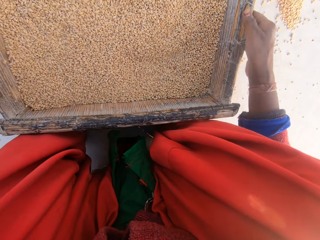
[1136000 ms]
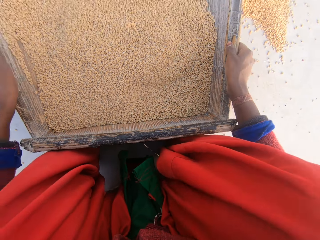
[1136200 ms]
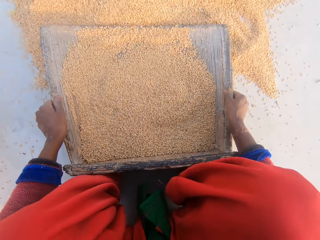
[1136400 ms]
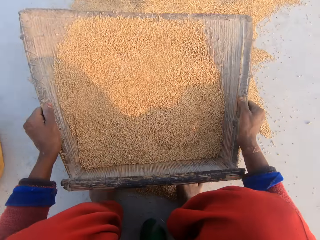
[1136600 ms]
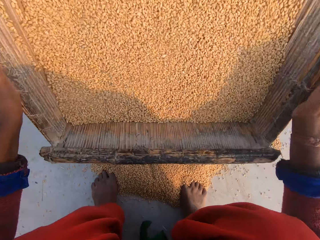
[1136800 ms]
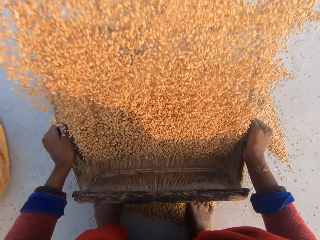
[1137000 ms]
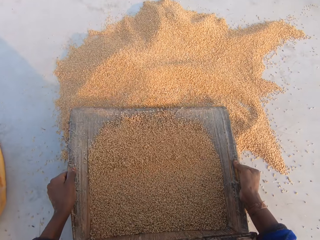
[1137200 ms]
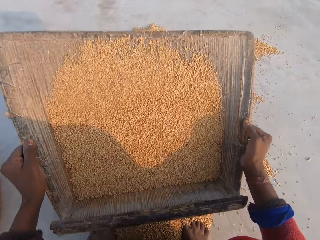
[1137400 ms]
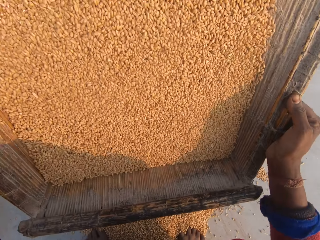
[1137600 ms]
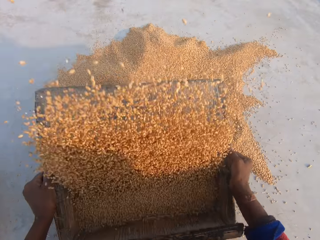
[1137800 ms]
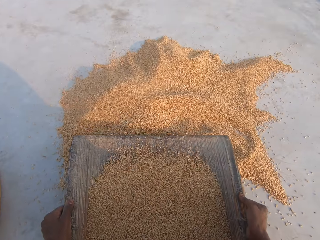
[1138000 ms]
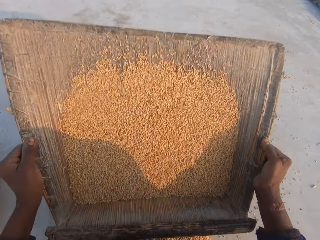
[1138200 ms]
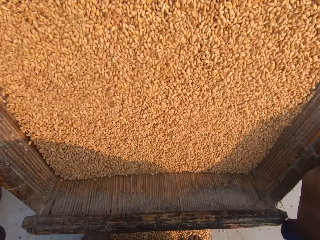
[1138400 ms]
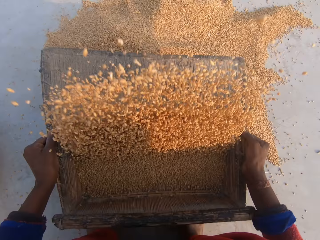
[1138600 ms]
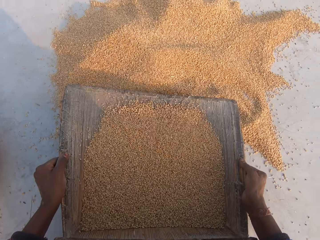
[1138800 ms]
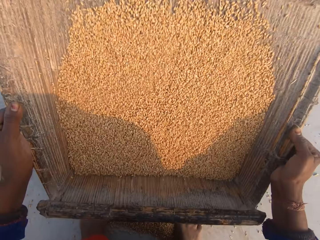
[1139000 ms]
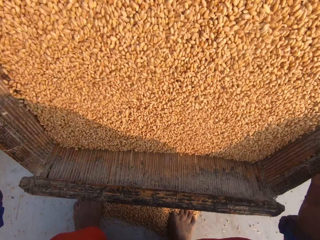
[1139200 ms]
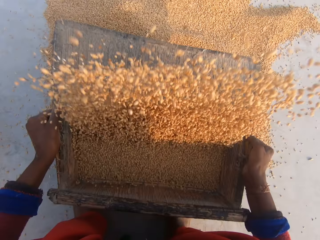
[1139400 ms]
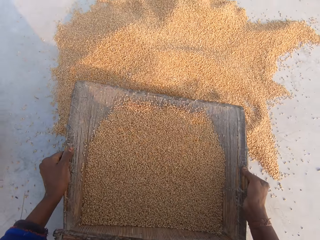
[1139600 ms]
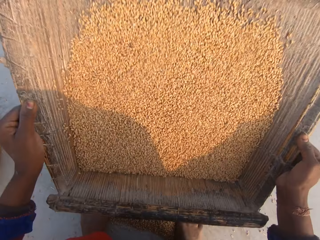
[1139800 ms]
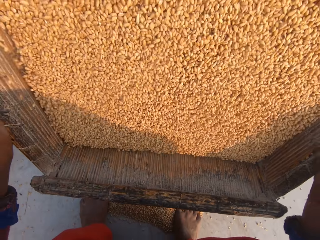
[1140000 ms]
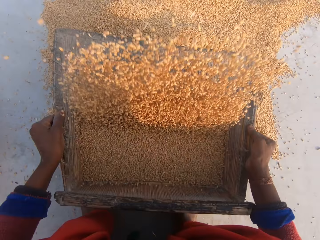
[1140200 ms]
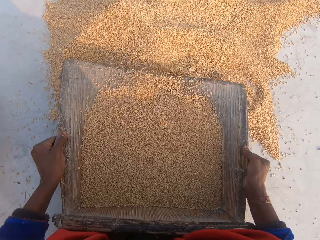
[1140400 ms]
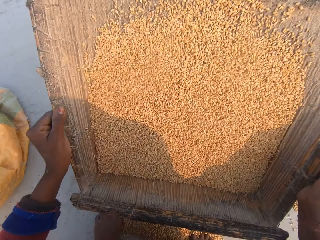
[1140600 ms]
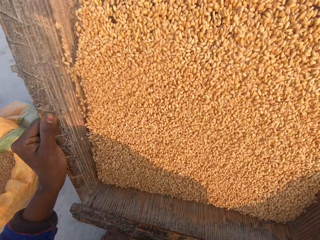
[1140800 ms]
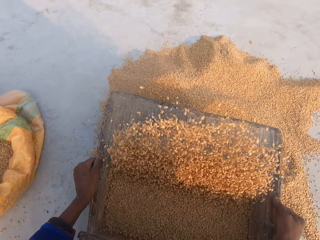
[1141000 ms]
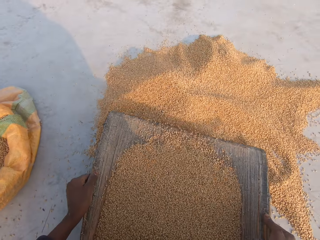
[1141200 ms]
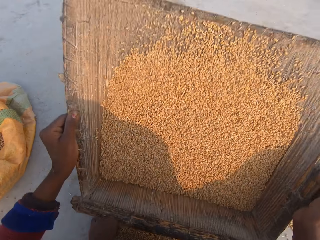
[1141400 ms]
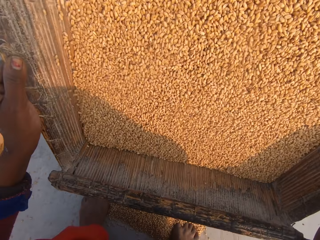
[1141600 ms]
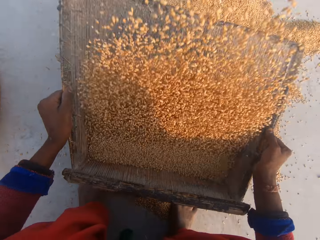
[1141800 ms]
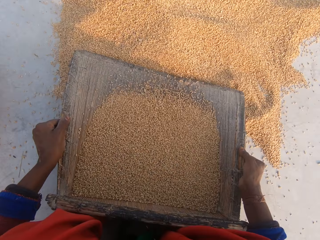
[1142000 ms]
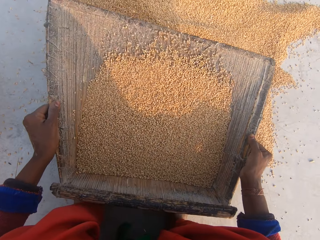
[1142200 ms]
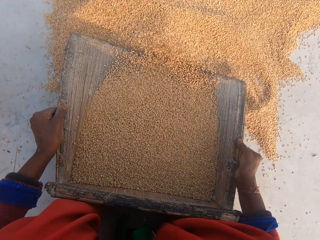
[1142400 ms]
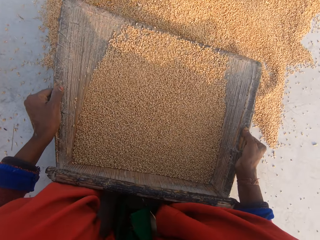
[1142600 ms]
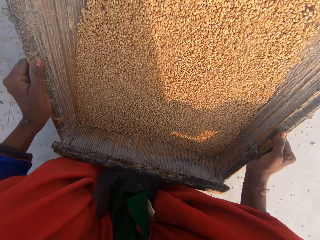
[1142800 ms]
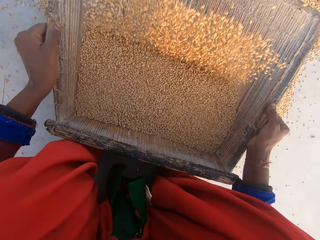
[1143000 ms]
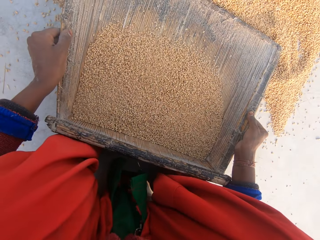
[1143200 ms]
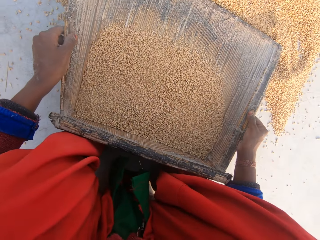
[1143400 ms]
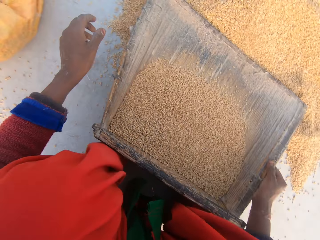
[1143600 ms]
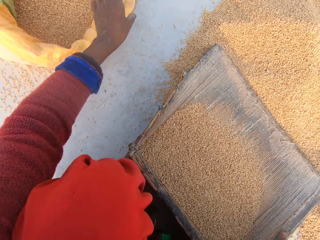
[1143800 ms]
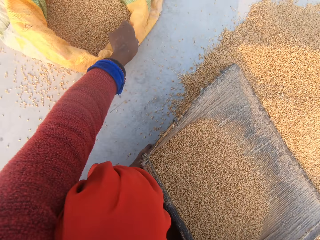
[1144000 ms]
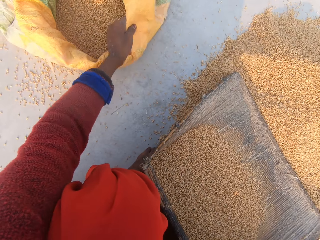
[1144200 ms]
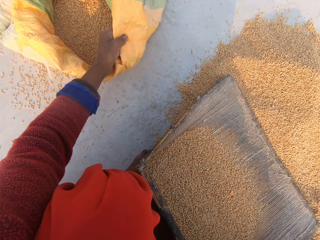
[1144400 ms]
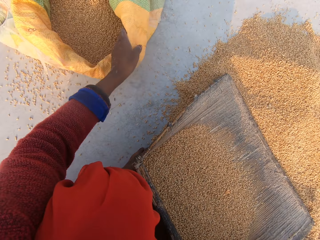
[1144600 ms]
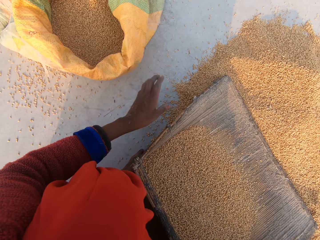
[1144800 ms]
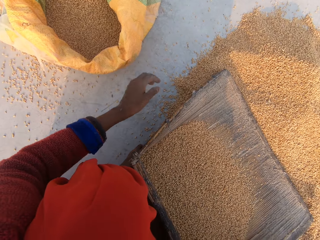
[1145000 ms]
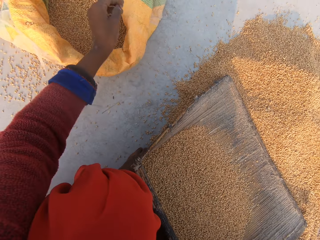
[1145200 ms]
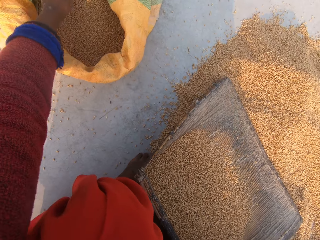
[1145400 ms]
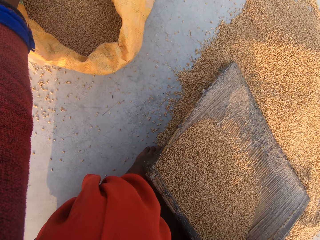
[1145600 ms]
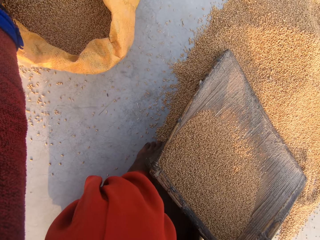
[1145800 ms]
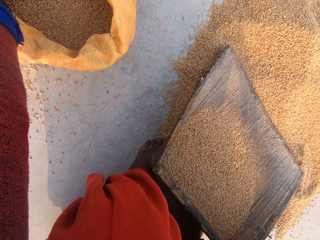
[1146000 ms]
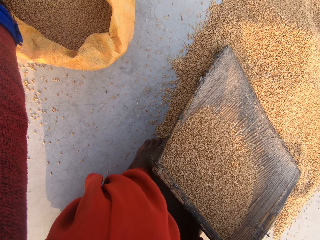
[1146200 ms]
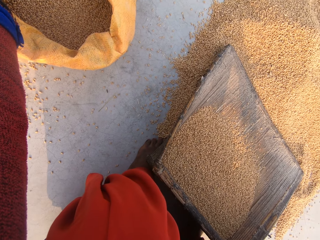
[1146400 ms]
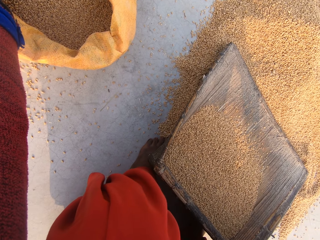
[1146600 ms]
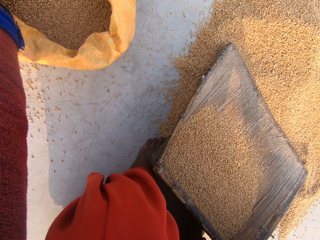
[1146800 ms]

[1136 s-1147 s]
The camera wearer throws the maize corn or millet on the ground. They hold on to the sieve or grain cleaner. They sieve the maize with the sieve. They place the grain cleaner down. They touch the sack on the ground, and hold the sack.

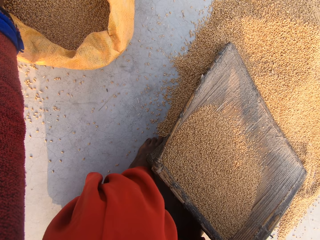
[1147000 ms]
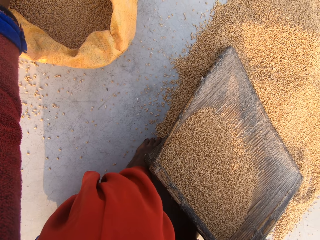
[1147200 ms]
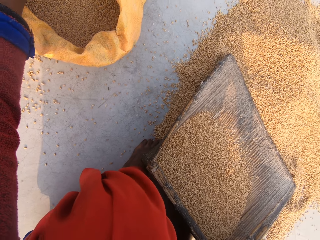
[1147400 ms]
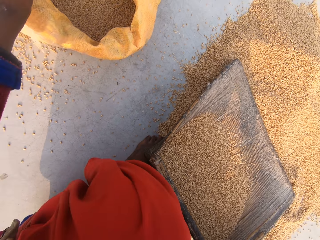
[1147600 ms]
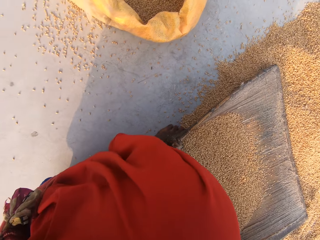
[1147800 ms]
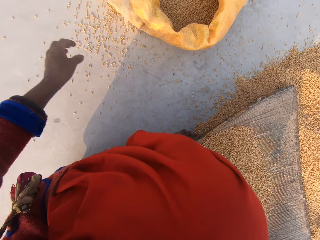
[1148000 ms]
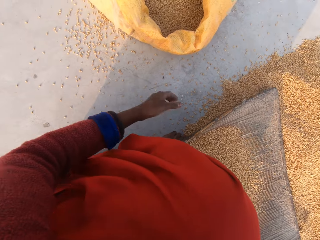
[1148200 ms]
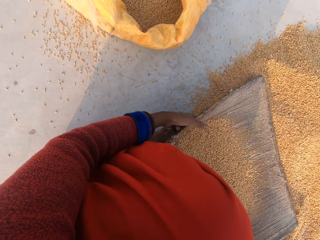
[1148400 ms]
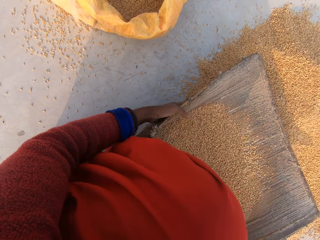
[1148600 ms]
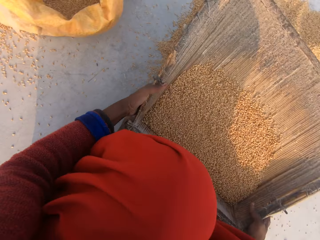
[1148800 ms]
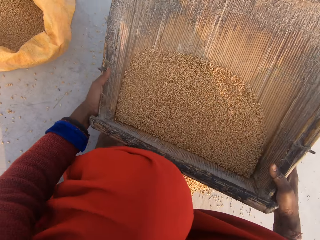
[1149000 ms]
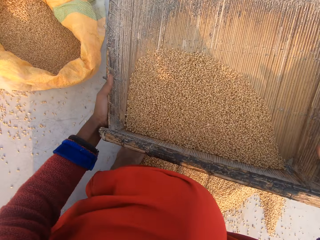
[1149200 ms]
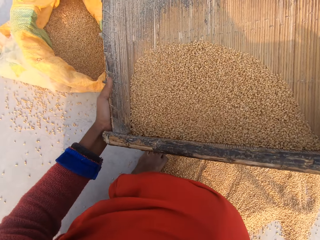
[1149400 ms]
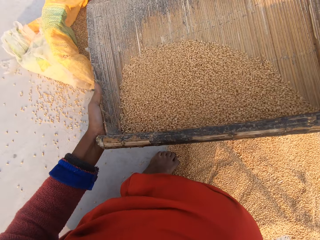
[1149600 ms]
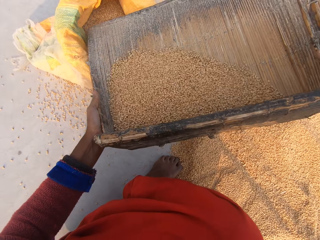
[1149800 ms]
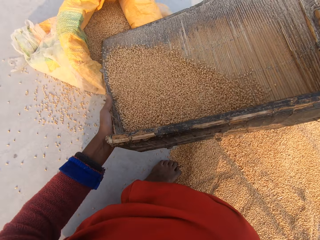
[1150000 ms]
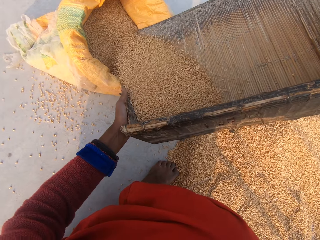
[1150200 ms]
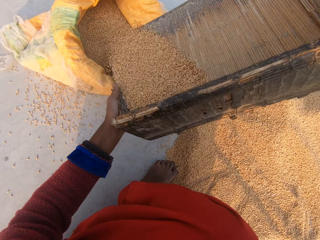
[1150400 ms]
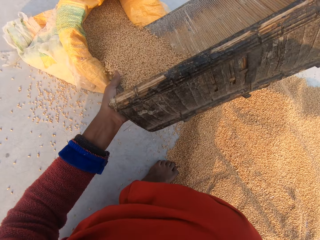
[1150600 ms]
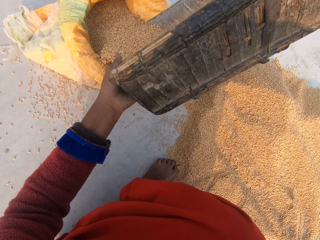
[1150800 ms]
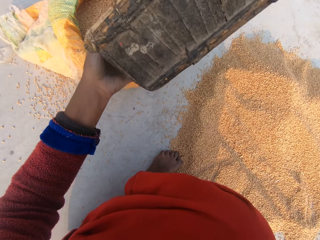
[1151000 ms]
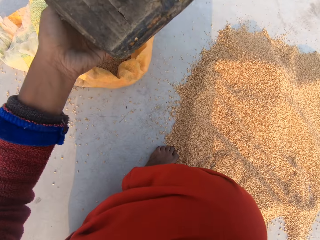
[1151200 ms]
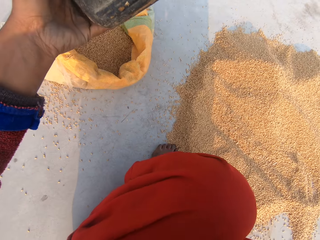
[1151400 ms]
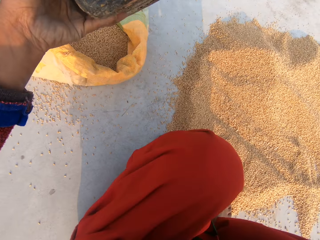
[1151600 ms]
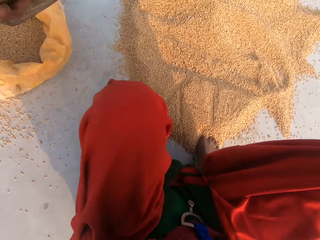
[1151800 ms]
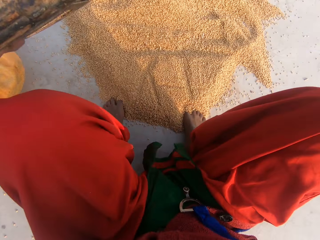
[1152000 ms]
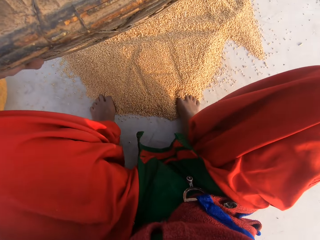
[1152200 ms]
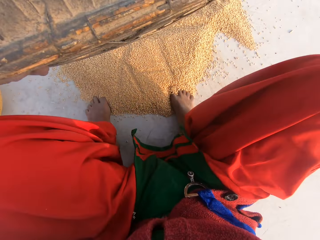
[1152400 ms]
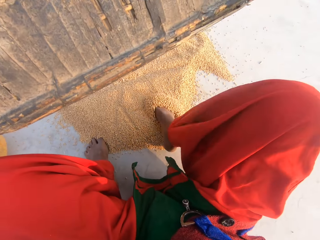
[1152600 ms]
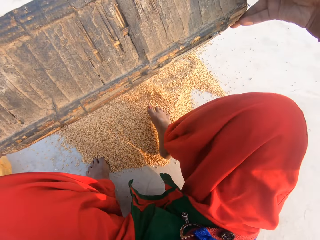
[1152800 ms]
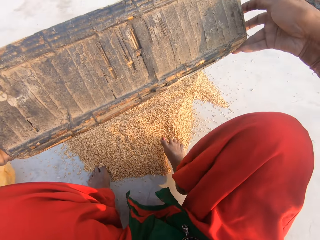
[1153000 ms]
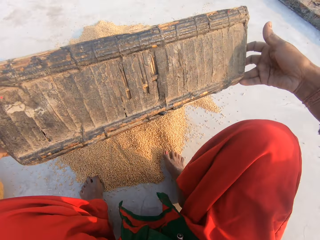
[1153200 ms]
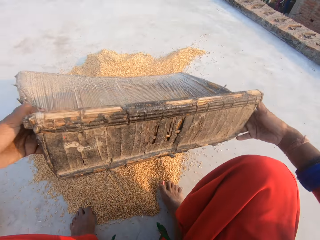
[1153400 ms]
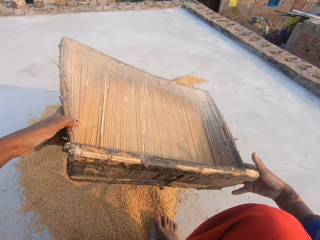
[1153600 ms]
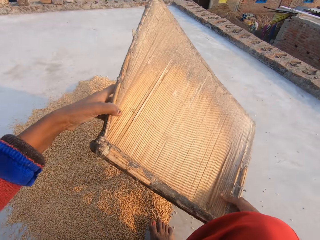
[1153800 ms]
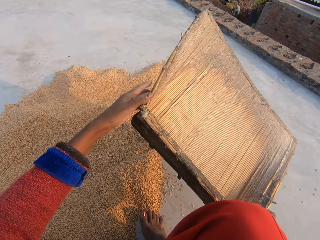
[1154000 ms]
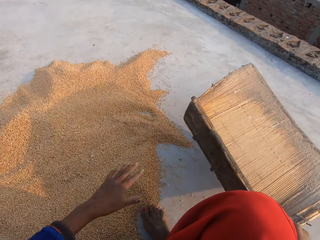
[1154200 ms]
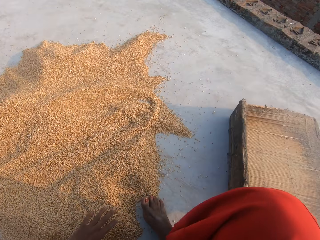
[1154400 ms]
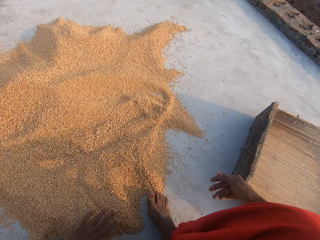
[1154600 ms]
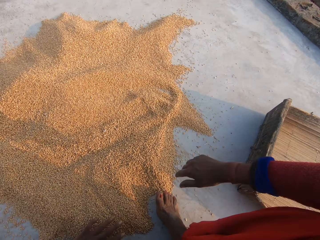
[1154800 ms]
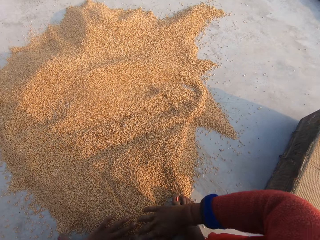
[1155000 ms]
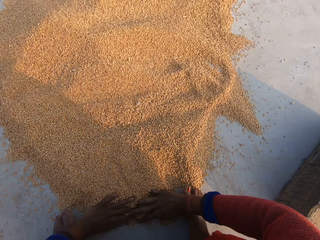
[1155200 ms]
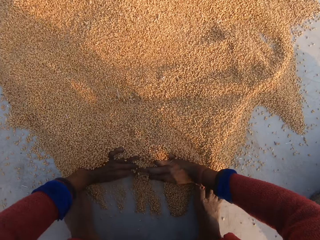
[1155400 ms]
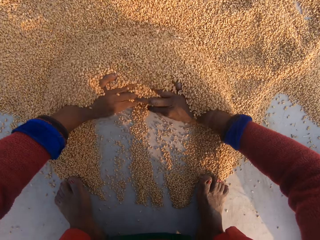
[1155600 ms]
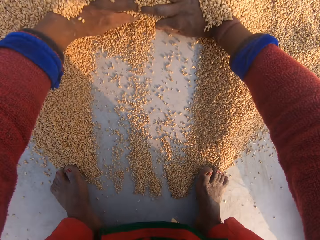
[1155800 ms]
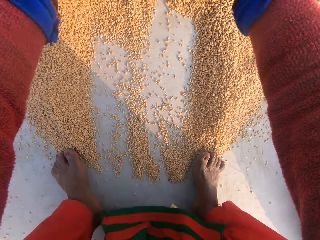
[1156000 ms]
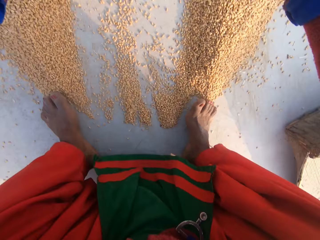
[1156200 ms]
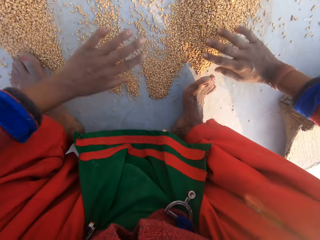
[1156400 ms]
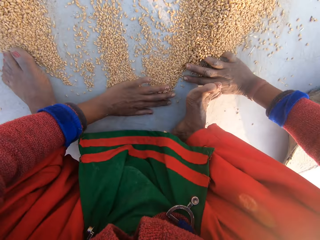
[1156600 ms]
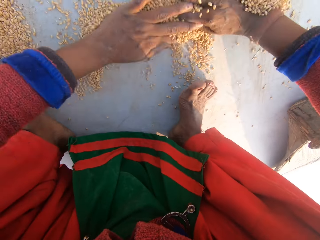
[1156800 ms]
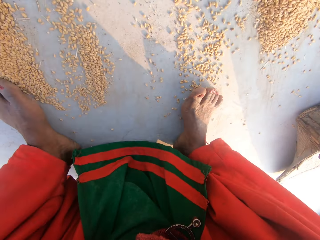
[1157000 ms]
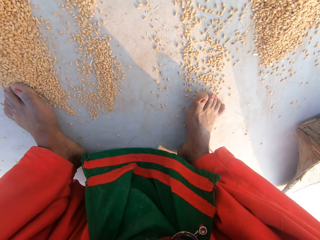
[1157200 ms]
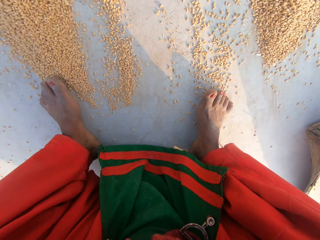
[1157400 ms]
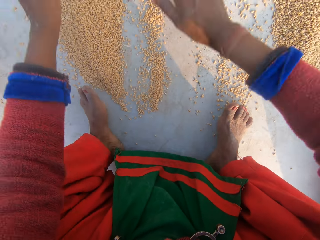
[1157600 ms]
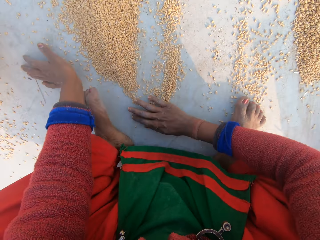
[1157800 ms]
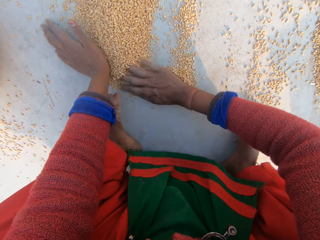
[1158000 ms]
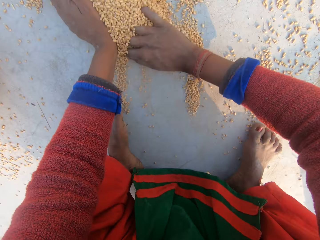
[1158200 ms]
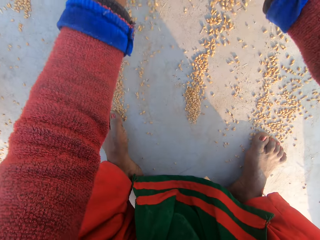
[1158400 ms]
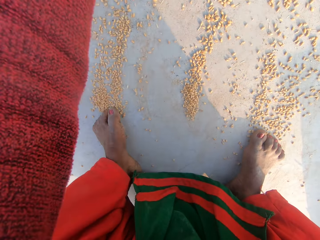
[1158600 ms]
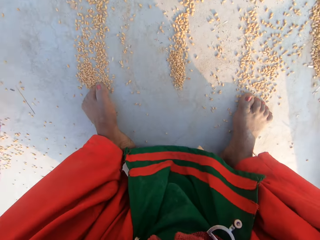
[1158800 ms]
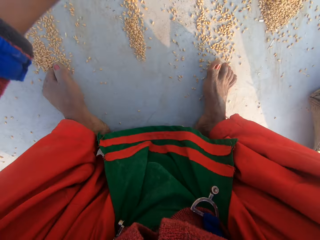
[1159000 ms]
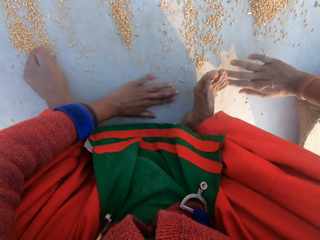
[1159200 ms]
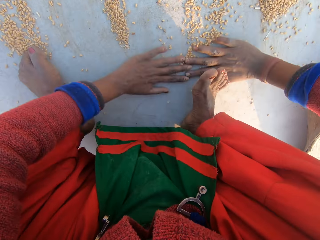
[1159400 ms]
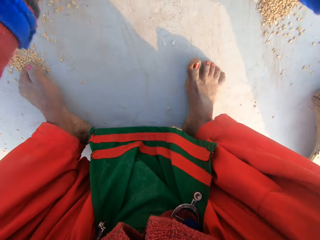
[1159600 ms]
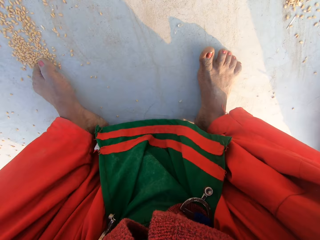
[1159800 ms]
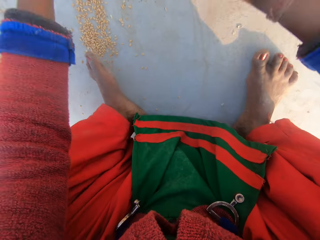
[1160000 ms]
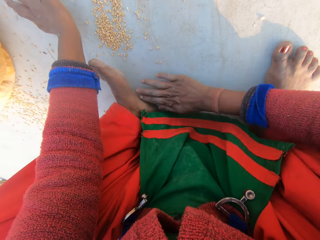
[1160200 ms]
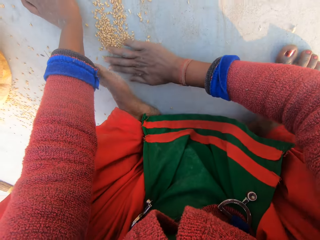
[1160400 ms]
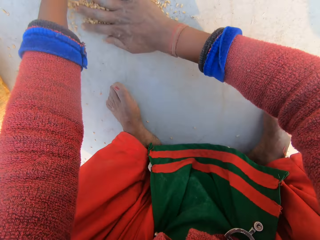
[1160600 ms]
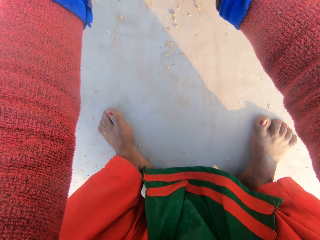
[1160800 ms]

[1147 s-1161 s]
The camera wearer stares at the millet or maize. They pick up the sieve on top of the maize. They pour the maize inside the sack. They stare at the millet. They kick the maize on the ground with the legs. They put the sieve on the ground. They pull the maize on the ground.
